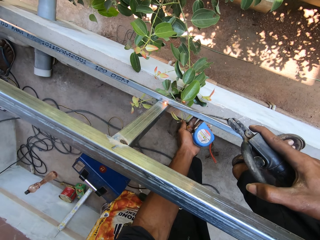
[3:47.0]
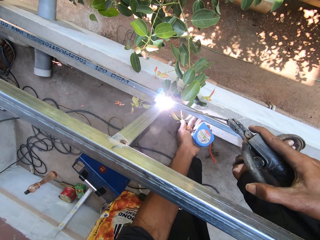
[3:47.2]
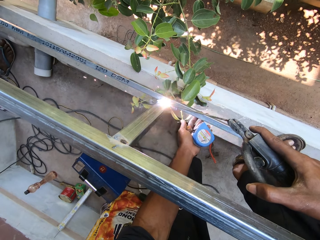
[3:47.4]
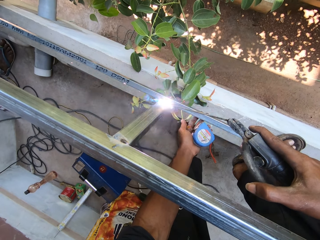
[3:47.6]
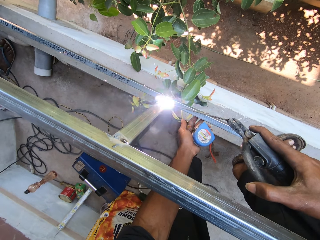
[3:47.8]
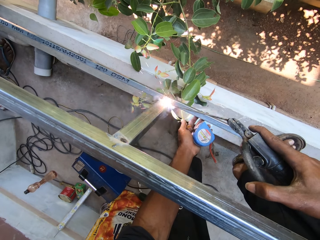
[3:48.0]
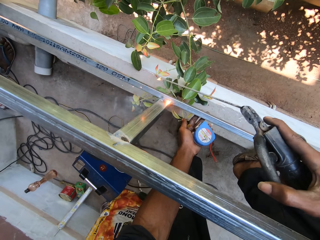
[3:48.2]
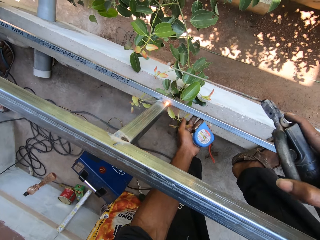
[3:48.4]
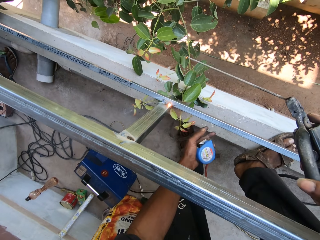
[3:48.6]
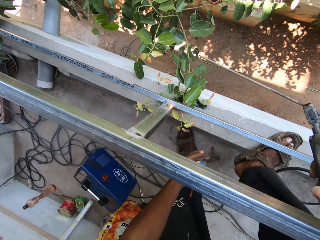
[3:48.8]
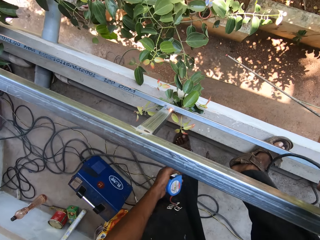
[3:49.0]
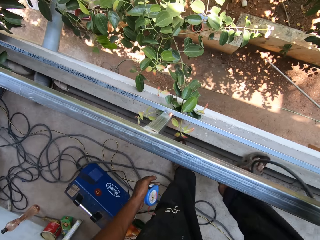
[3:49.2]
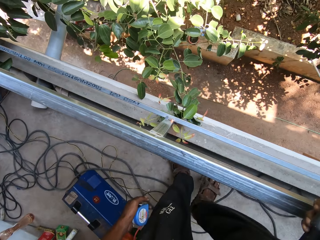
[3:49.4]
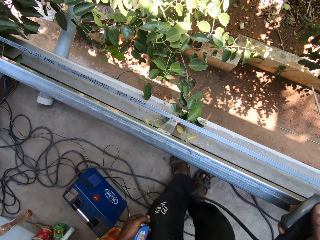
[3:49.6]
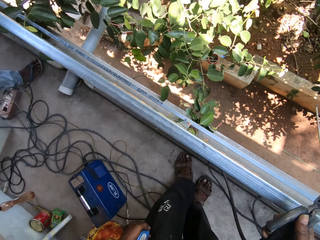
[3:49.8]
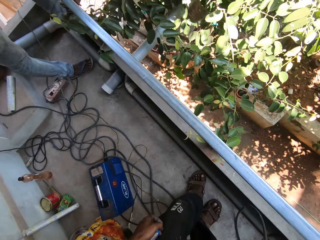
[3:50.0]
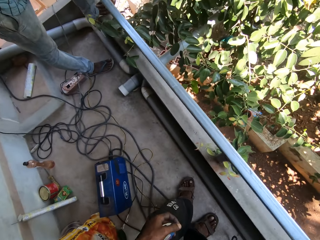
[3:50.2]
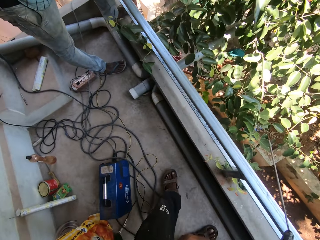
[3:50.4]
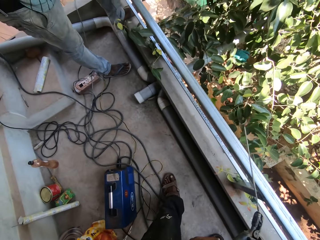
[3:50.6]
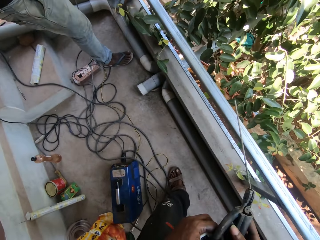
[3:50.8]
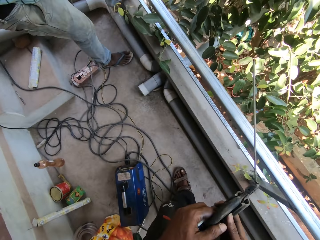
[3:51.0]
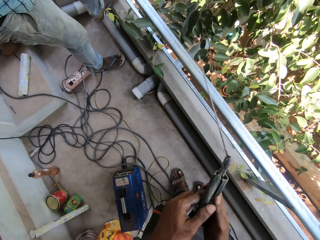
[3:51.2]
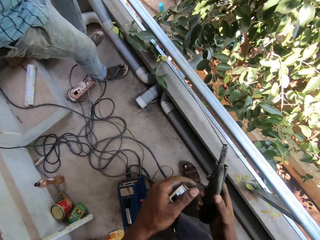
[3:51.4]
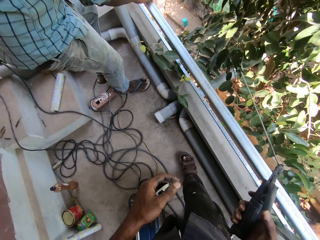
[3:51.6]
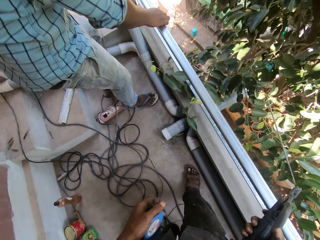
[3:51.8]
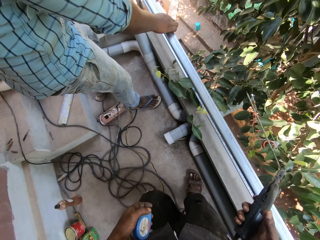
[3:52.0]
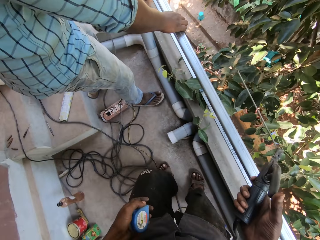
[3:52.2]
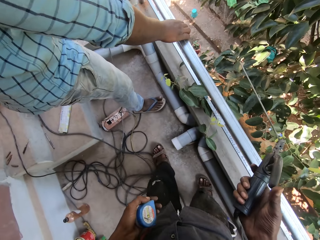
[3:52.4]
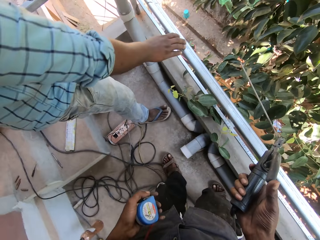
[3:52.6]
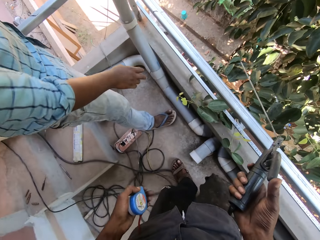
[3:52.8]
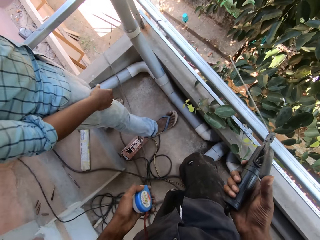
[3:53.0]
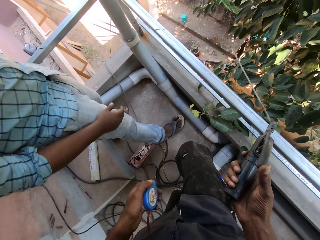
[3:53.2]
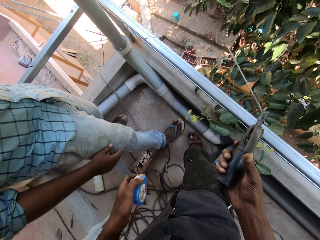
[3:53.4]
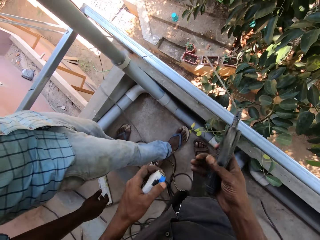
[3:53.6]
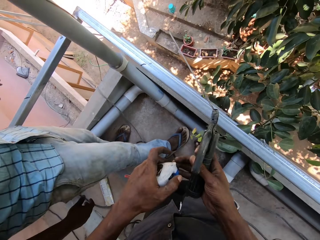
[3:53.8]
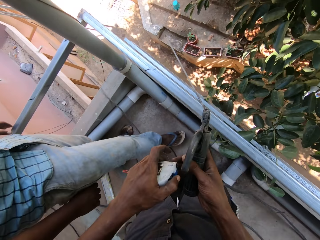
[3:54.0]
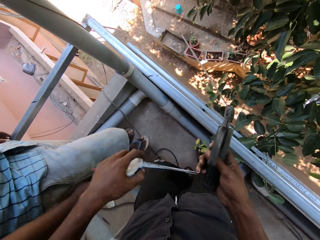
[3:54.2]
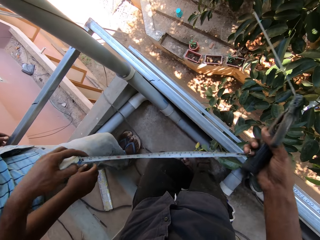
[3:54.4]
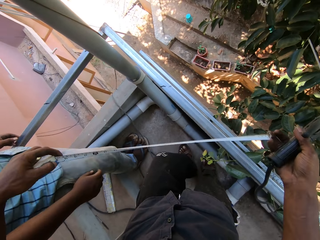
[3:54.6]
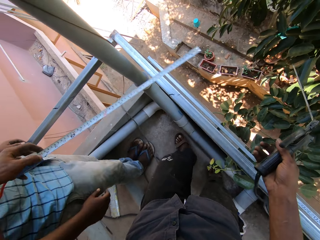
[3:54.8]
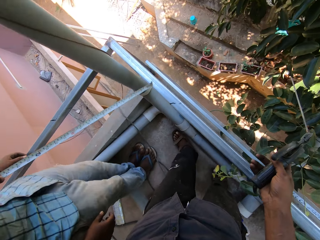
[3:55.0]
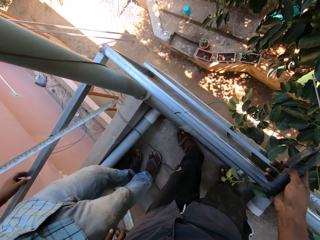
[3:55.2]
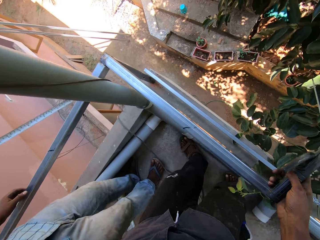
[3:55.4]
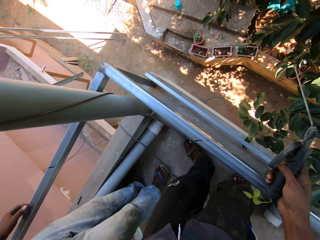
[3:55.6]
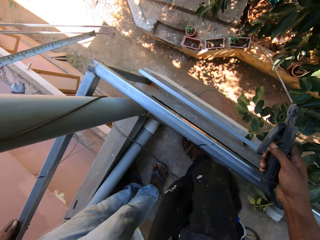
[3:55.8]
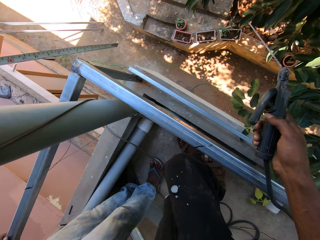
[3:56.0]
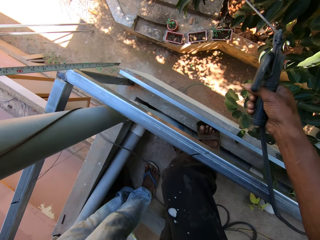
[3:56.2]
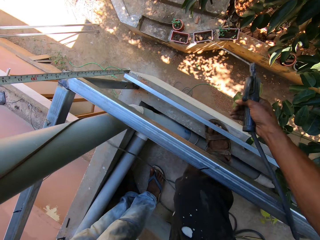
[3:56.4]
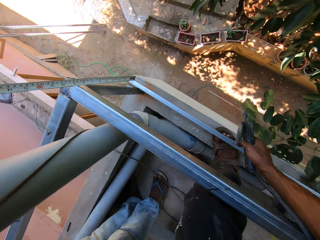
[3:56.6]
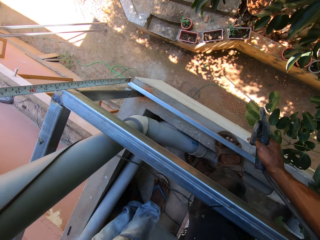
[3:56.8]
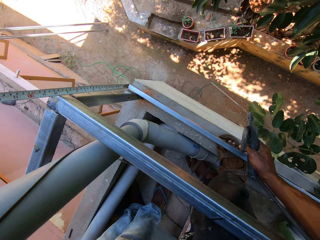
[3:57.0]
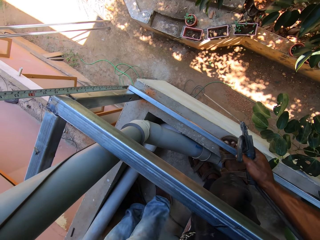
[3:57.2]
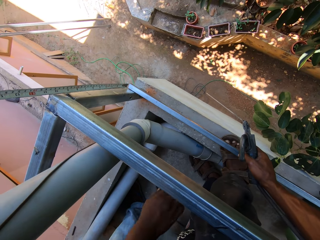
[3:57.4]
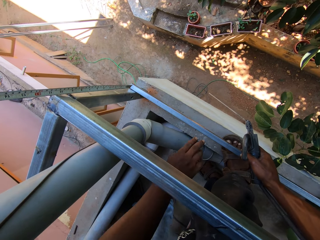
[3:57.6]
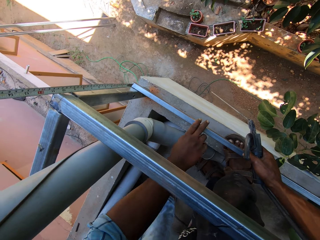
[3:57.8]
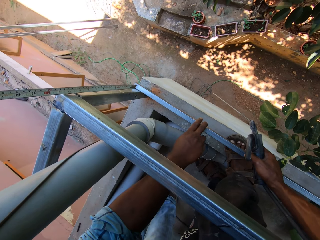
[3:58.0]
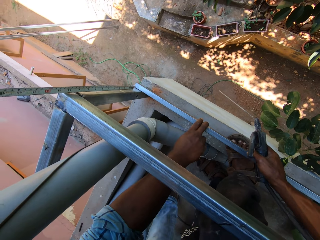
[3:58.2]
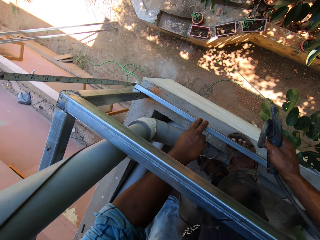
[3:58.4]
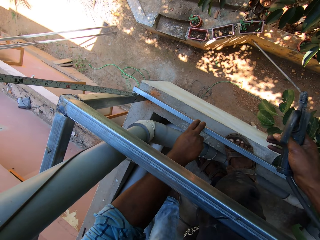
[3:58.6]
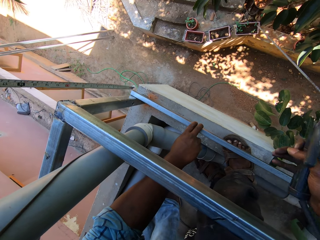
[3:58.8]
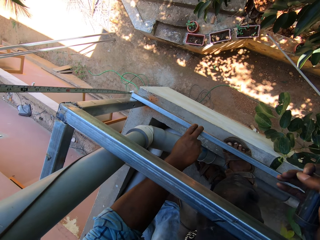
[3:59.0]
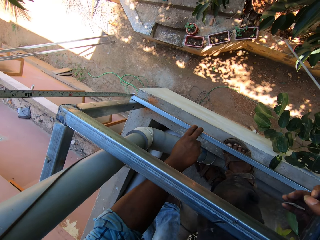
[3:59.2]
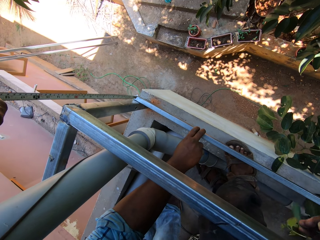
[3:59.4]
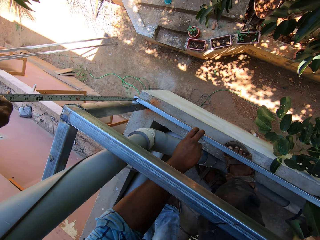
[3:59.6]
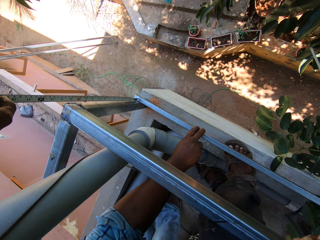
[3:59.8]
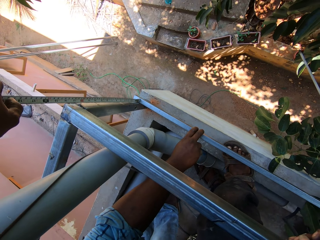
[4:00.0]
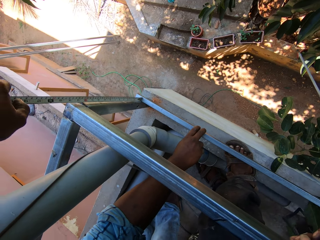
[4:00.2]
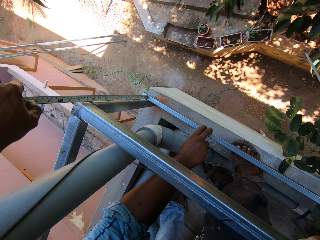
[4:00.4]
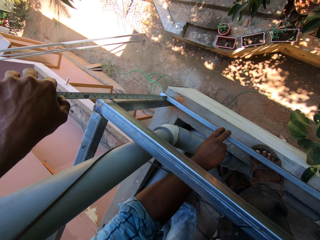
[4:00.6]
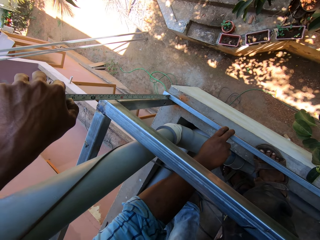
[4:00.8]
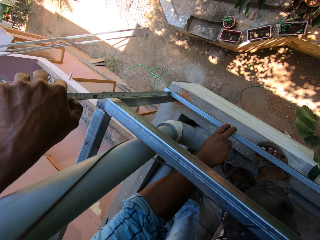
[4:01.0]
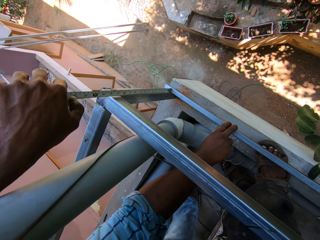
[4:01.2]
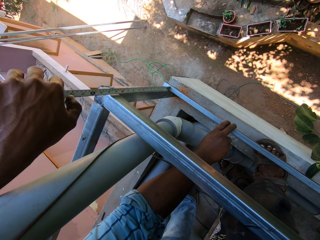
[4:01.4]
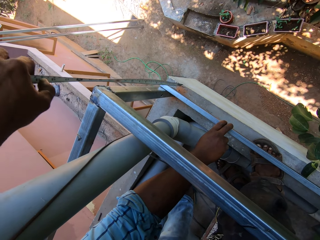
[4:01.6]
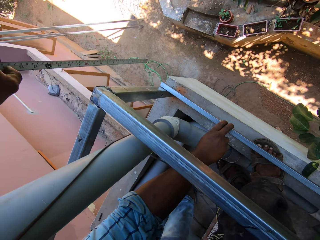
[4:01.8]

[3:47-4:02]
The camera wearer holds the electrode holder with both hands. He holds the electrode holder with his right hand. A man holds the balcony handrail with his right hand. The camera wearer draws out the measuring tape in his left hand with his right hand. He measures the metal bar on the balcony handrail with the measuring tape in his left hand. The man holds the metal bar on the balcony handrail with his right hand. The camera wearer interacts with the man.

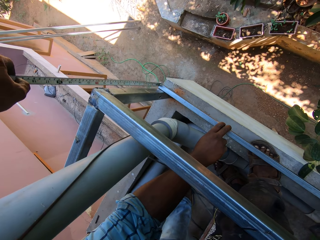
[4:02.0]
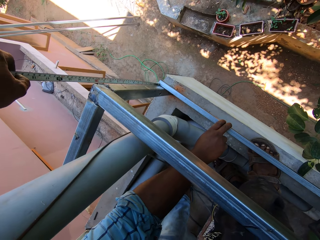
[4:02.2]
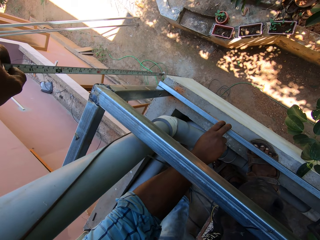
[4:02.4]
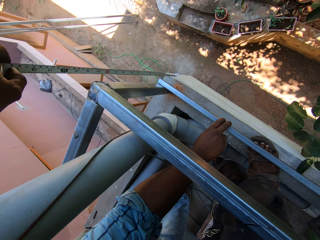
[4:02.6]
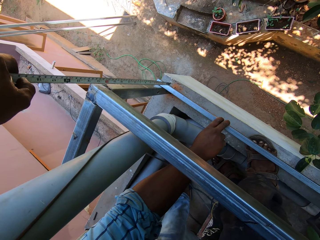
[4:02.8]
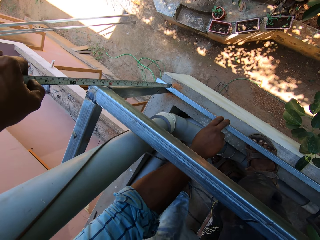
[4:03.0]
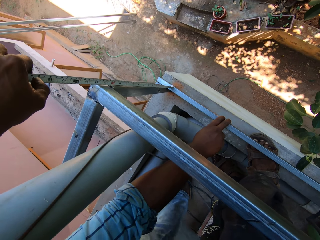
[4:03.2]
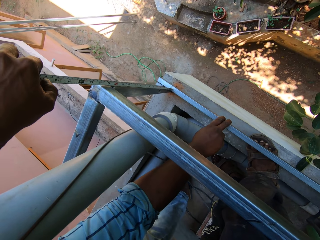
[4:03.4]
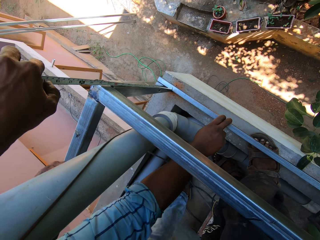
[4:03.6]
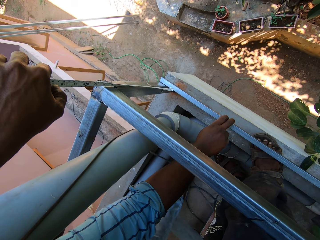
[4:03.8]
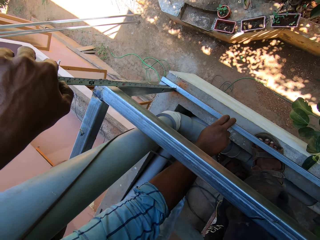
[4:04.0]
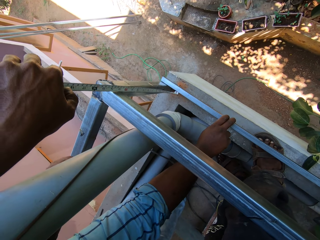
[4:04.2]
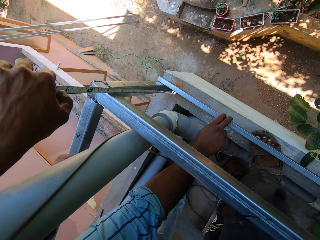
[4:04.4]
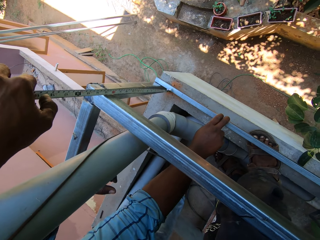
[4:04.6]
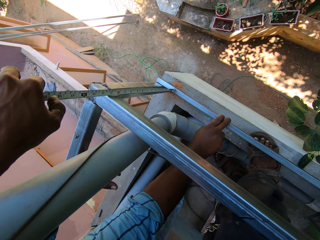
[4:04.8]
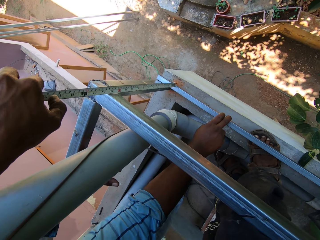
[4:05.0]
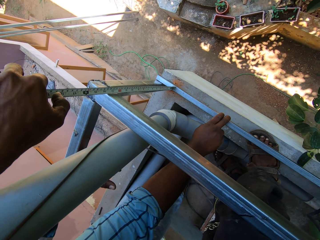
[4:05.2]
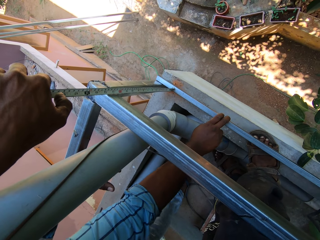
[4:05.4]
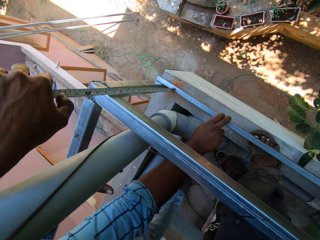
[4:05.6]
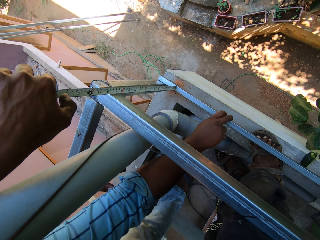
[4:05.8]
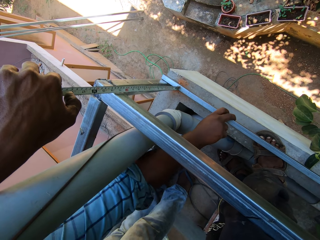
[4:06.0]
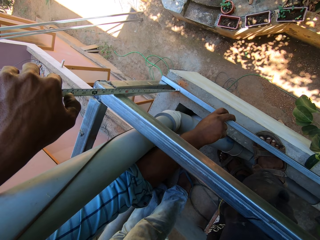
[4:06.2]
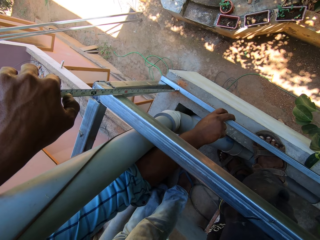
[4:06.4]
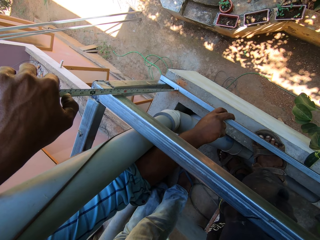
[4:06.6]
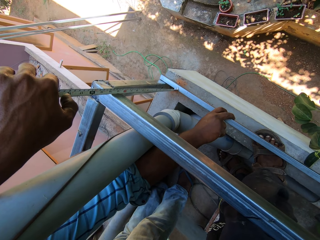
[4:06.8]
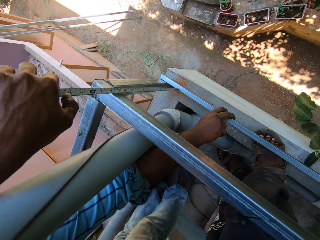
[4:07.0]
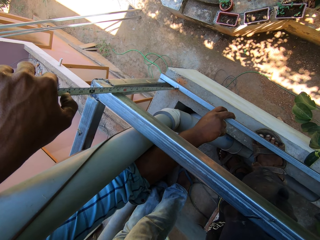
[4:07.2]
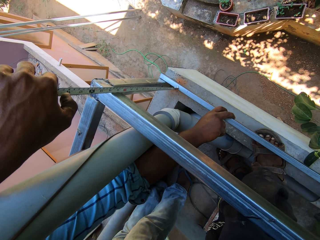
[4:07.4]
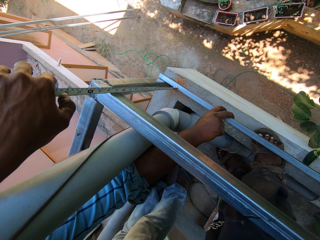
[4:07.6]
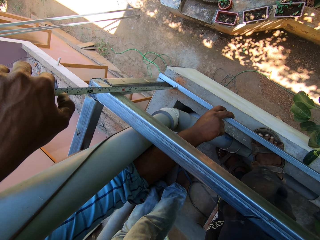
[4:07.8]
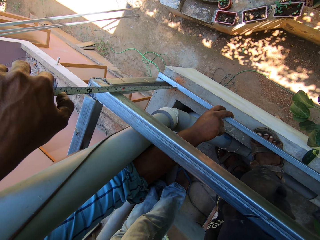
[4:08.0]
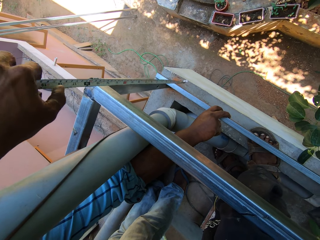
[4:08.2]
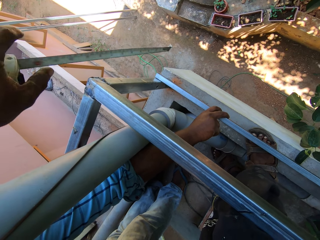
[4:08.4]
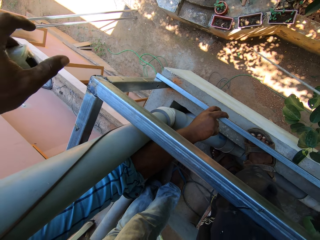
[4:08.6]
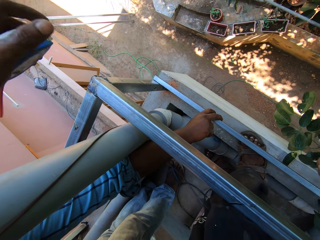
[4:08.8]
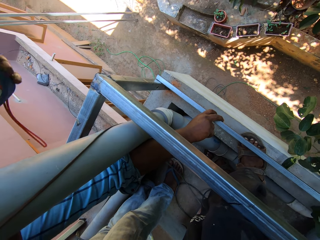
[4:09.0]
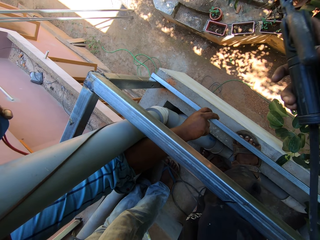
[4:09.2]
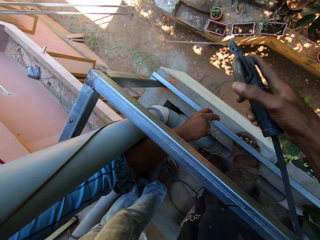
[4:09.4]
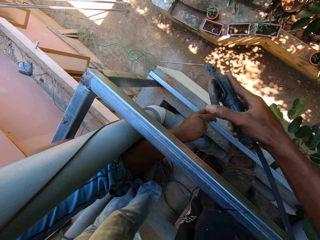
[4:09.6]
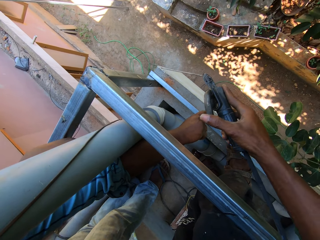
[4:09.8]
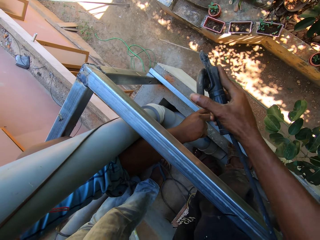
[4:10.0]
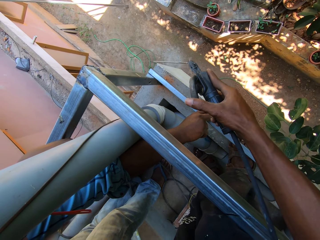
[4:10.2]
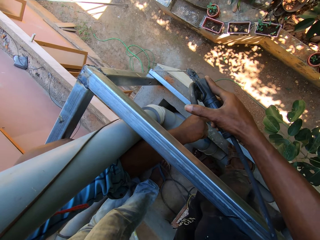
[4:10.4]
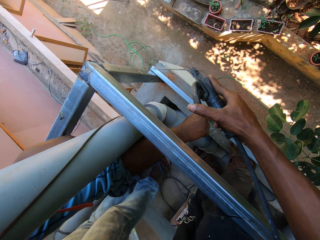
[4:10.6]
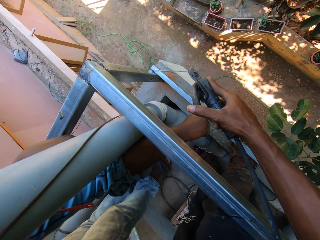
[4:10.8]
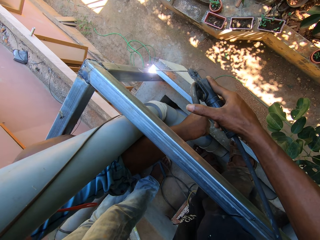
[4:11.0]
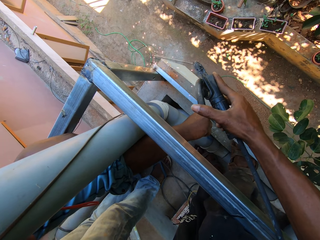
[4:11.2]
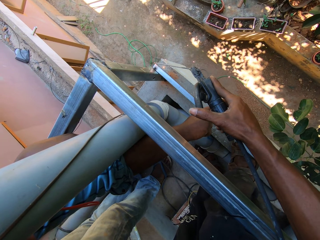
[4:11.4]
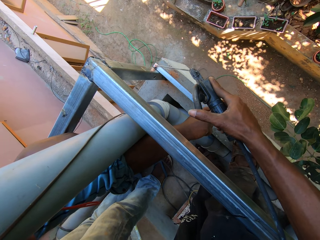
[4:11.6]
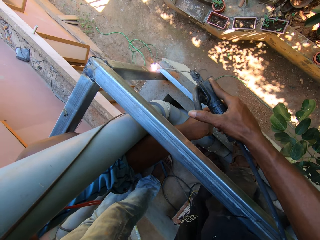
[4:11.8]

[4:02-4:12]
The camera wearer welds the metal bar on the balcony handrail with the electrode on the electrode holder in his right hand.
